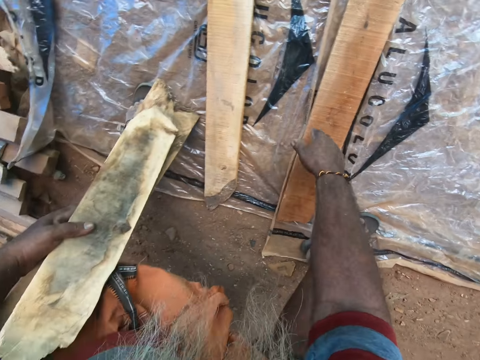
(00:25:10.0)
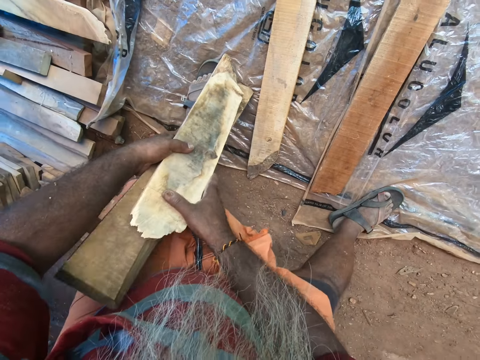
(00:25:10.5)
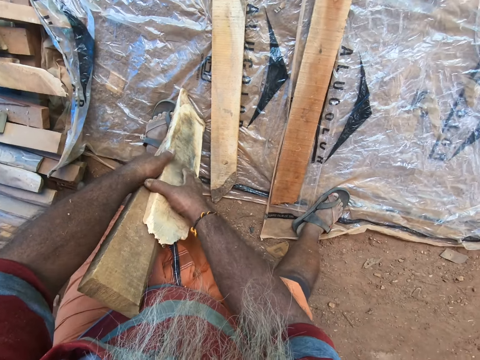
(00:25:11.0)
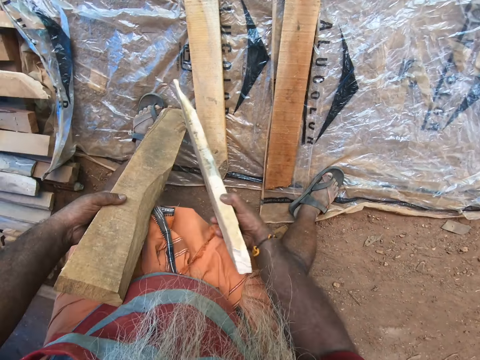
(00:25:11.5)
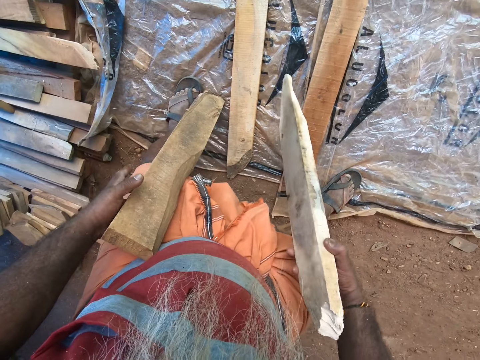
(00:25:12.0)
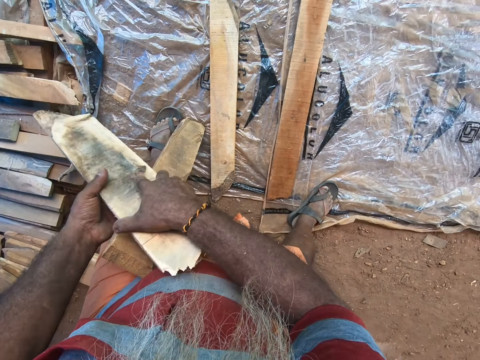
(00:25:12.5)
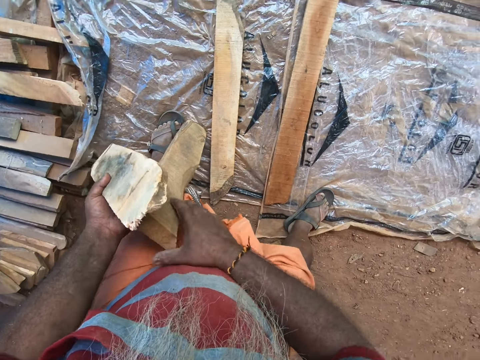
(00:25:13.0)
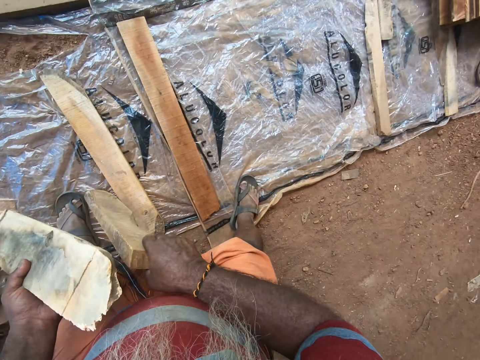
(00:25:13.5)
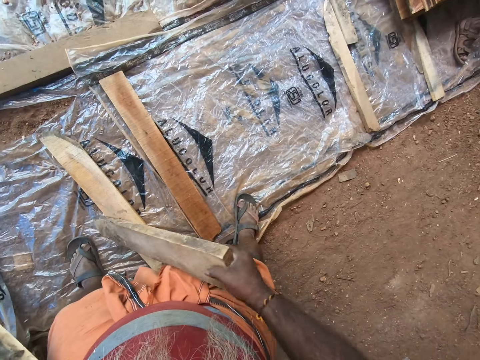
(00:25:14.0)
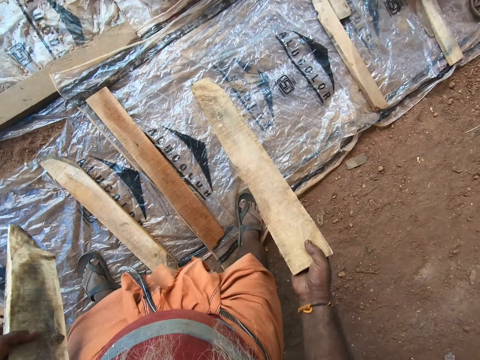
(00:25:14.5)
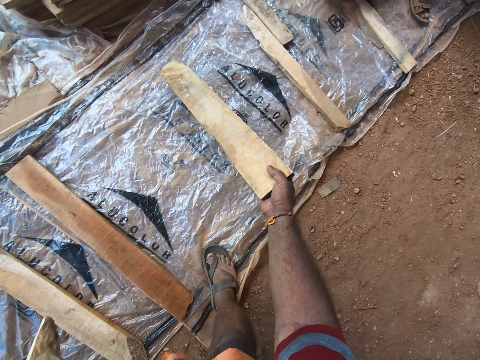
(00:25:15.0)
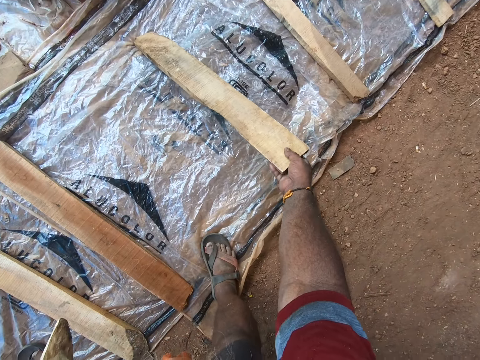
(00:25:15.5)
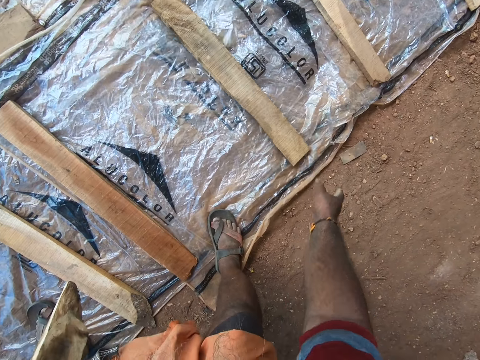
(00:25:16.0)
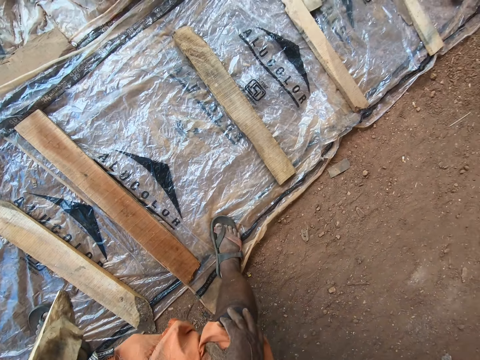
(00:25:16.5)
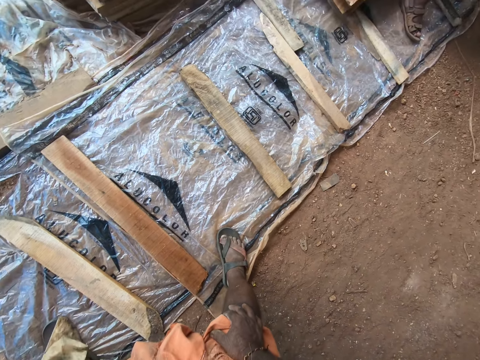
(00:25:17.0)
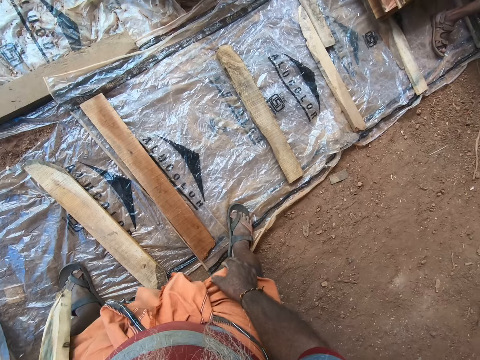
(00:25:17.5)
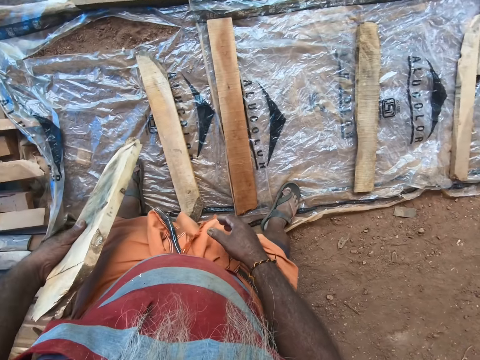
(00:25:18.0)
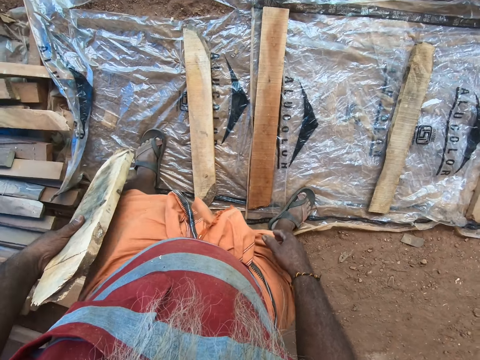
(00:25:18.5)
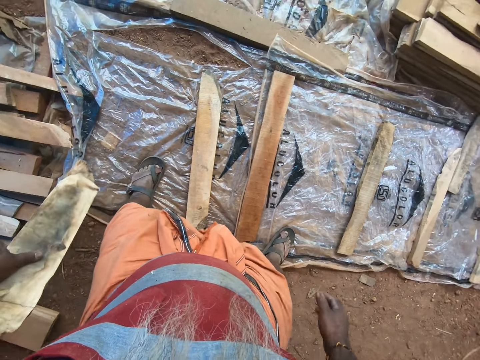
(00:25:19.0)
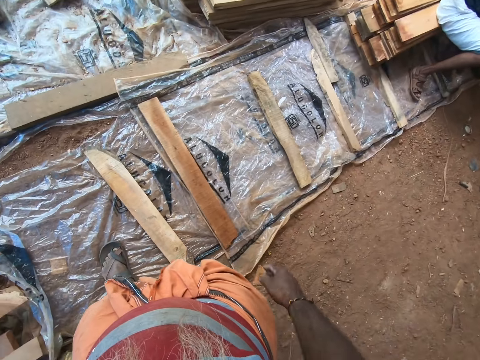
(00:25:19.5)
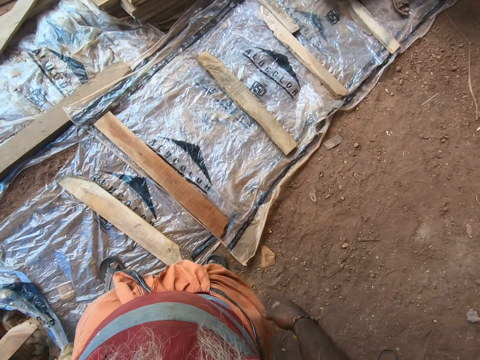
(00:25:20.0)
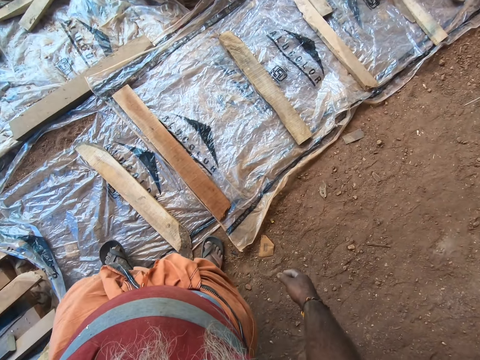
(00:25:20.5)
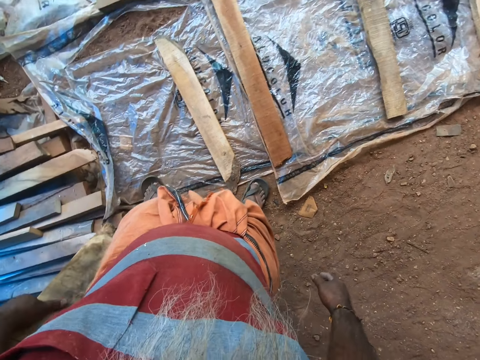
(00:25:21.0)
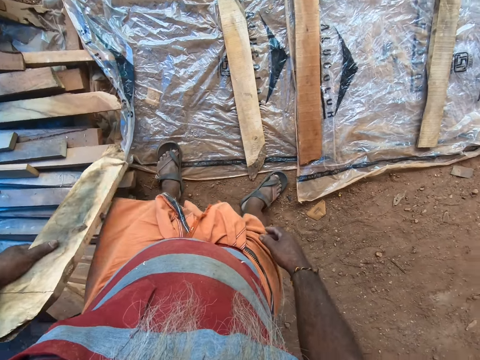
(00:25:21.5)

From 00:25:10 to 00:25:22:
The camera wearer passes the piece of wood in his left hand to his right hand. He takes a wood. He passes the piece of wood in his right hand to his left hand. He passes the piece of wood in his left hand to his right hand. He drops the piece of wood in his right hand on the nylon. He looks at the woods.

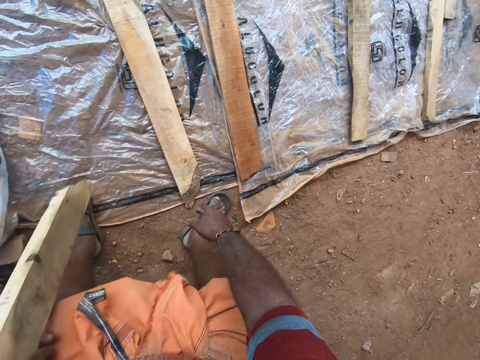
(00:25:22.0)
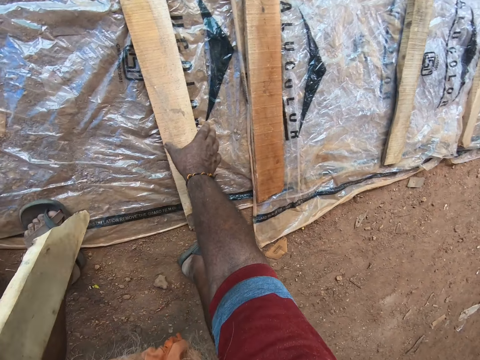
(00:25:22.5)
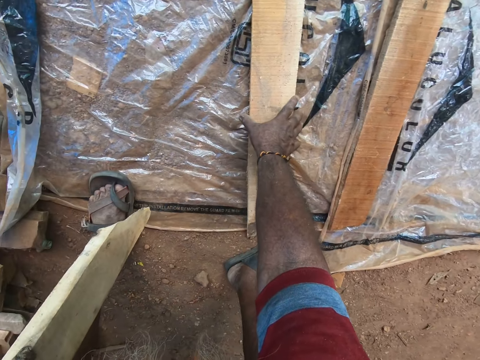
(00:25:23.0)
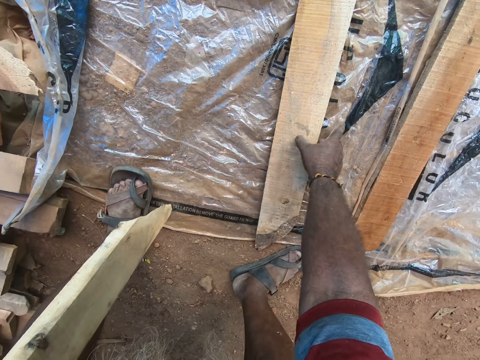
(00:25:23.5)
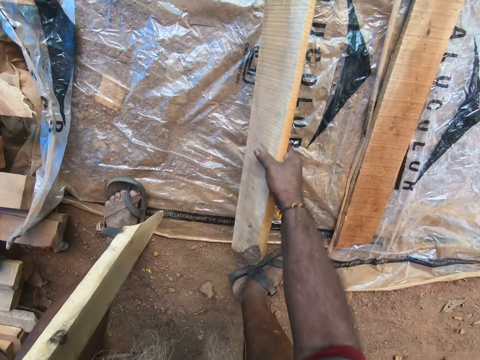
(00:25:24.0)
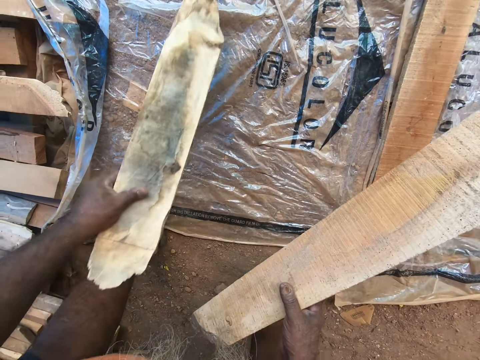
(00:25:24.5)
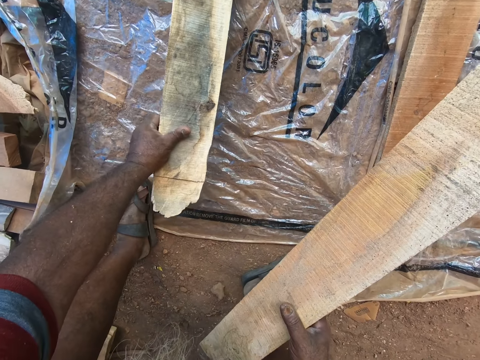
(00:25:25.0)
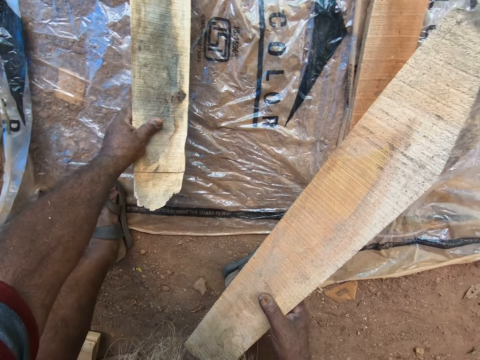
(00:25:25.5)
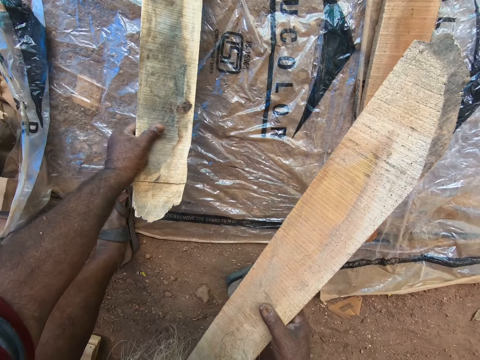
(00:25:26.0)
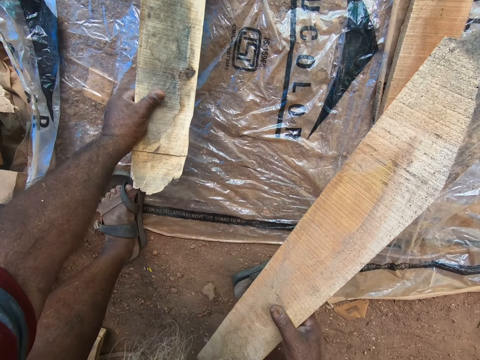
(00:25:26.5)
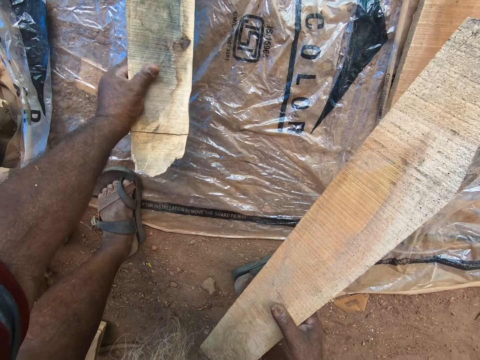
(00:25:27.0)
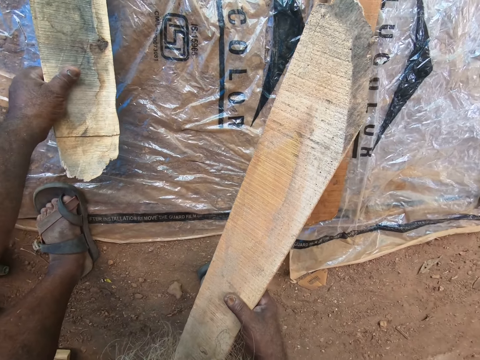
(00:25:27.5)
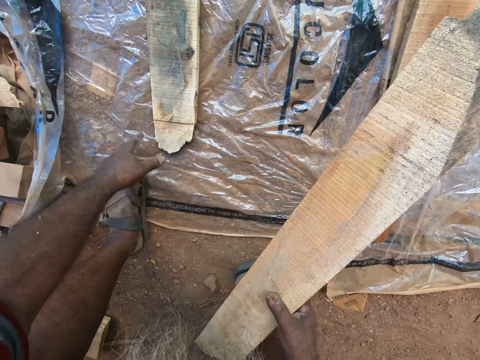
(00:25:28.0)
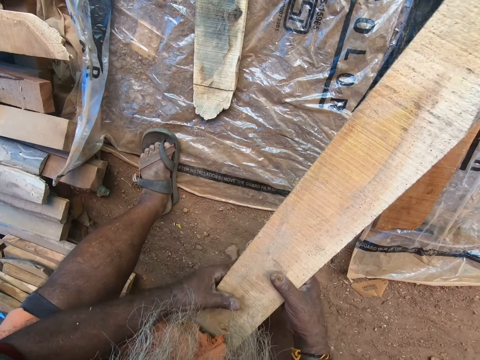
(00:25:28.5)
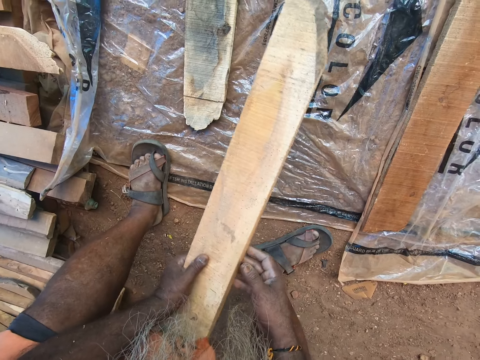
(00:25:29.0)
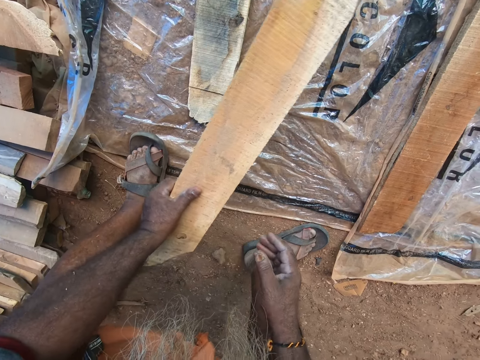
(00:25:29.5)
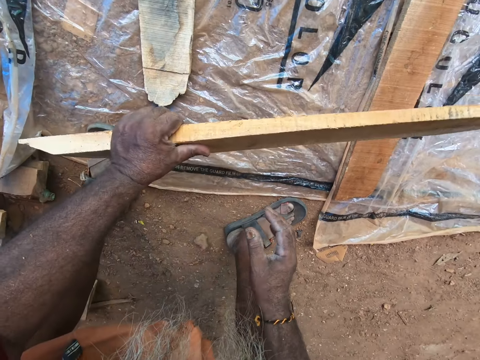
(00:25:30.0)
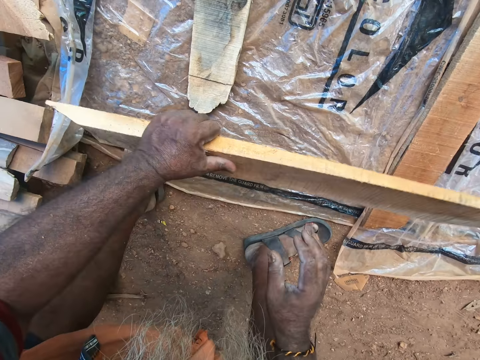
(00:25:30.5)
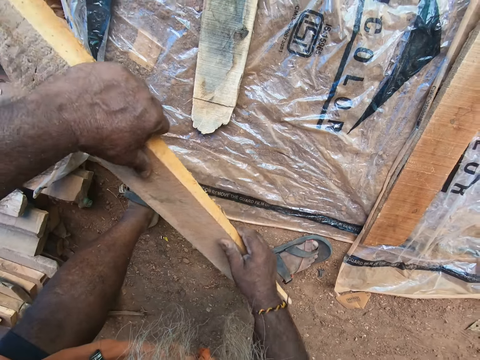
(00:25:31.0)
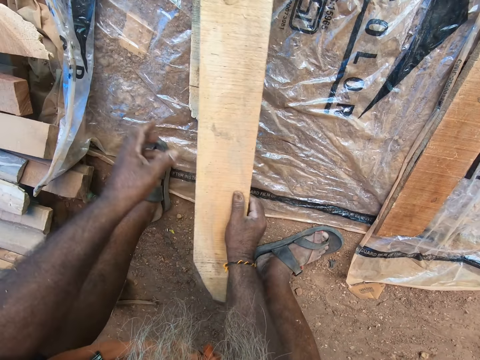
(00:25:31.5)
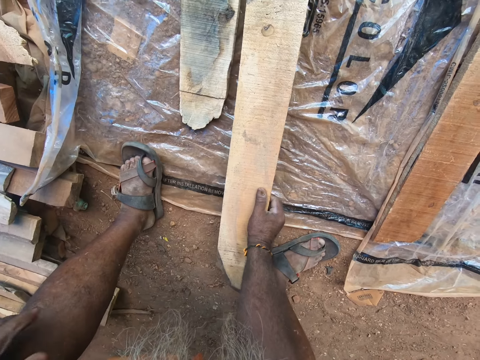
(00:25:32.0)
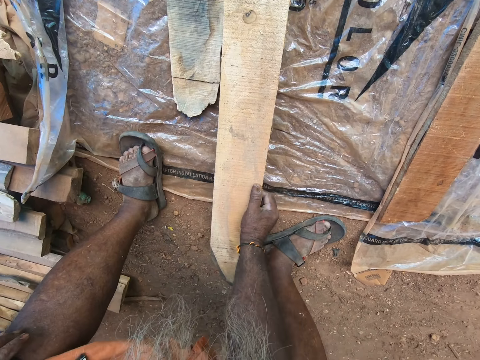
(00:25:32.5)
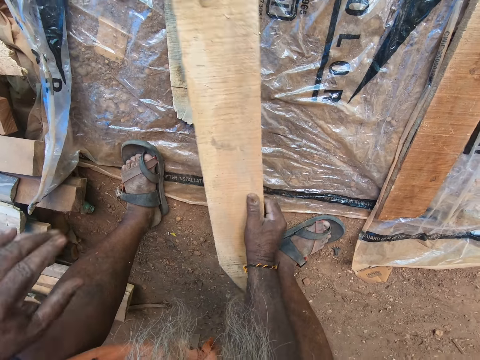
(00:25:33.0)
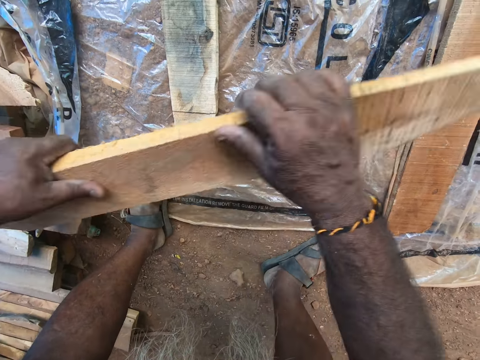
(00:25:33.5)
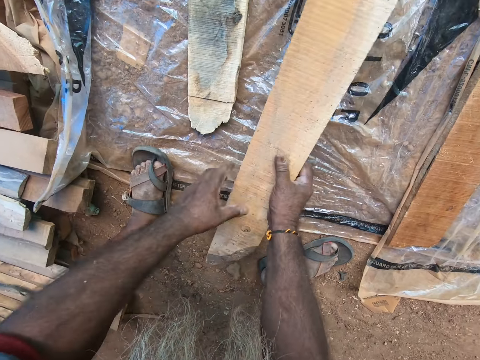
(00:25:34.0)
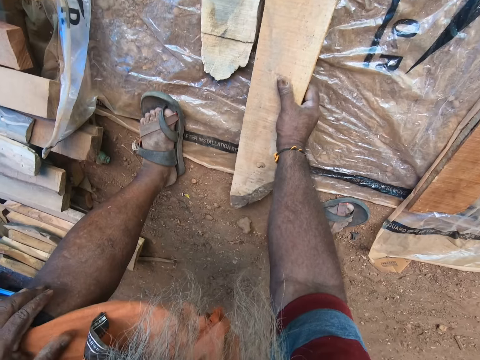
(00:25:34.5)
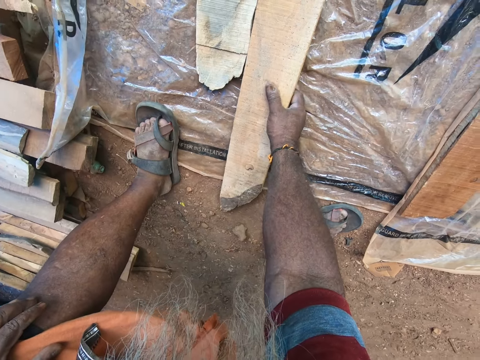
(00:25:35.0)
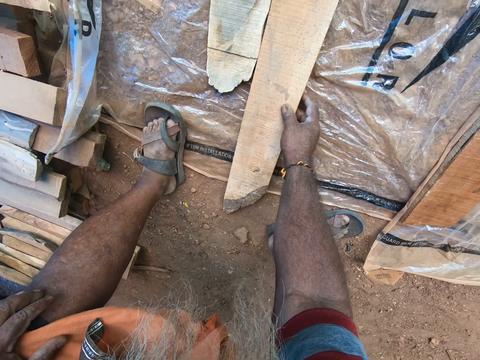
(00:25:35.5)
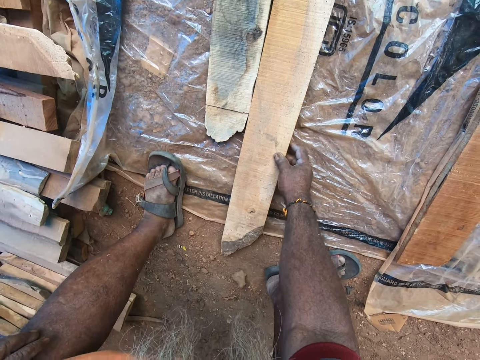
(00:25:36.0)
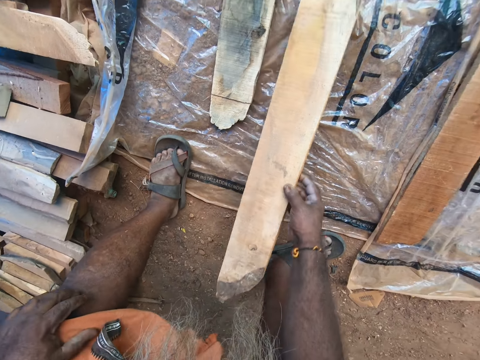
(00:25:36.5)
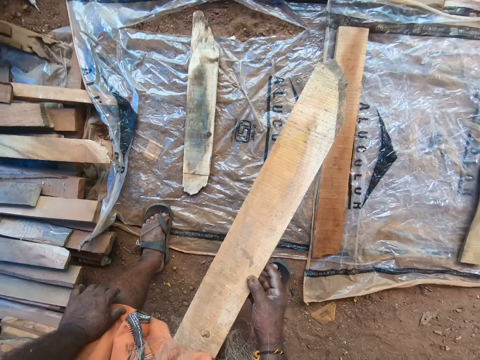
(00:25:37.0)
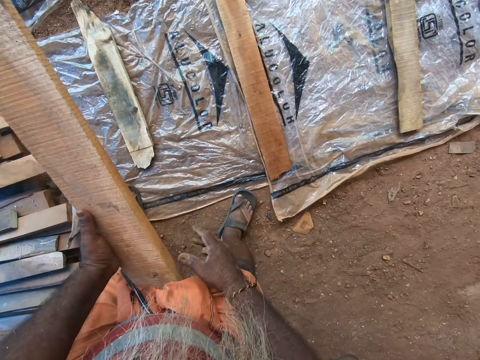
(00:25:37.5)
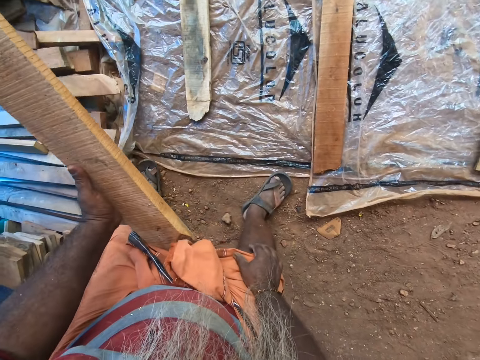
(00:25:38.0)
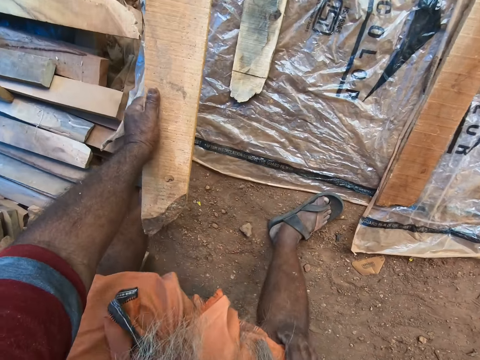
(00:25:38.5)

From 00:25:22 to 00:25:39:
The camera wearer picks the piece of wood from the nylon with his right hand. He drops the piece of wood in his left hand on the nylon. He passes the piece of wood in his right hand to his left hand. He passes the piece of wood in his left hand to his right hand. He turns a wood in the hands. He passes the piece of wood in his right hand to his left hand. He passes the piece of wood in his left hand to his right hand. He drops the piece of wood in his right hand on the nylon. He picks the piece of wood from the nylon with his right hand. He passes the piece of wood in his right hand to his left hand.
